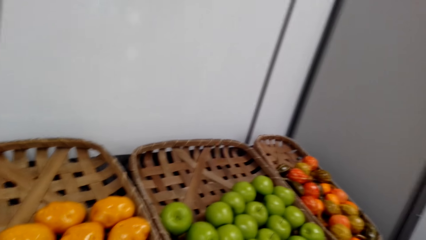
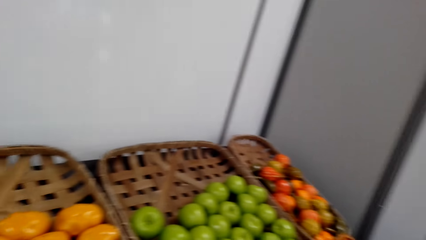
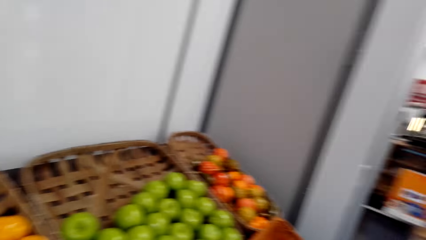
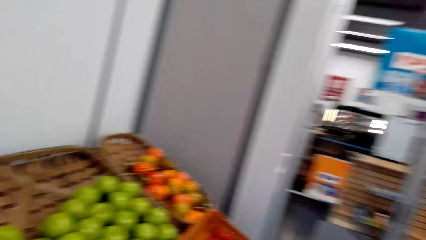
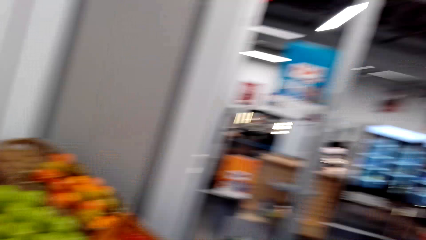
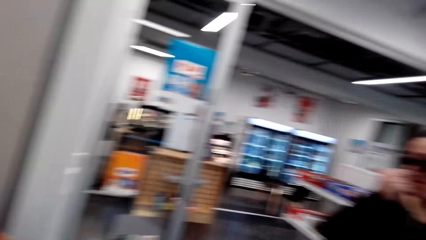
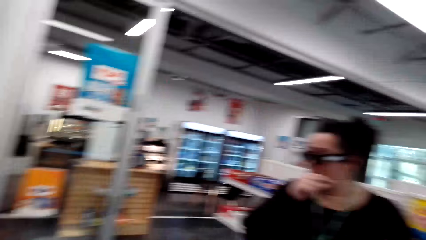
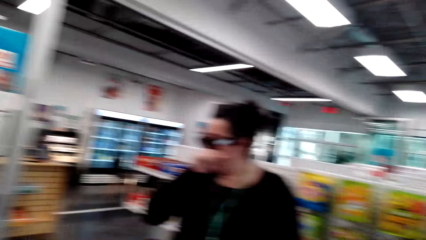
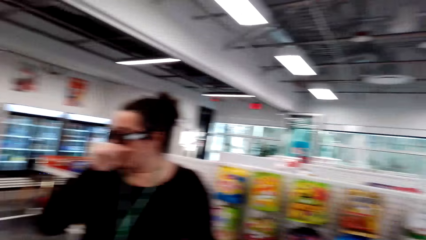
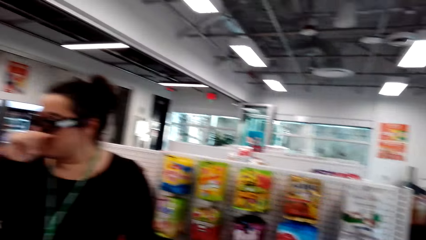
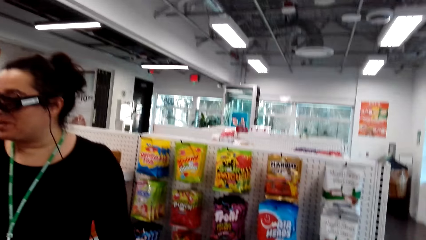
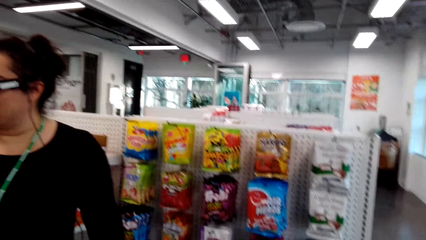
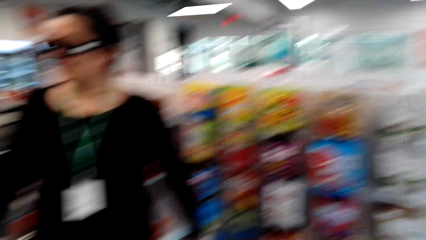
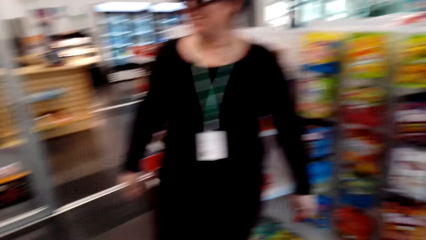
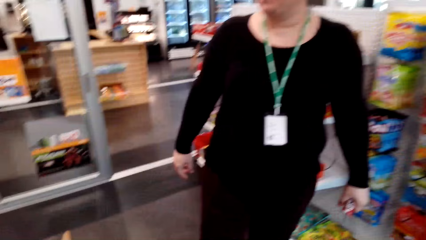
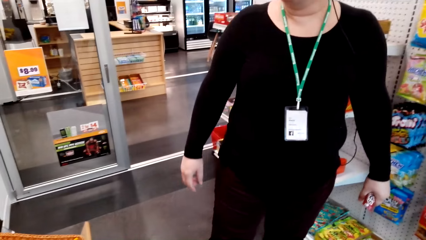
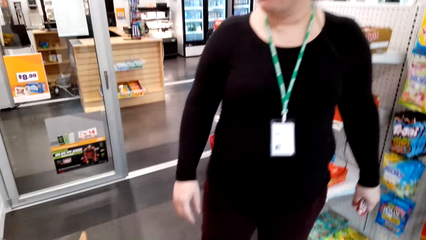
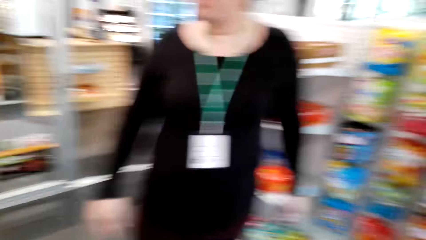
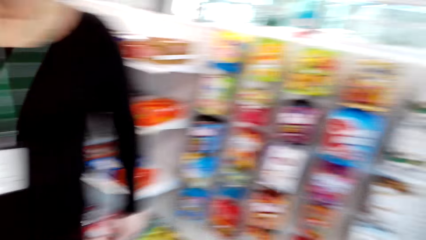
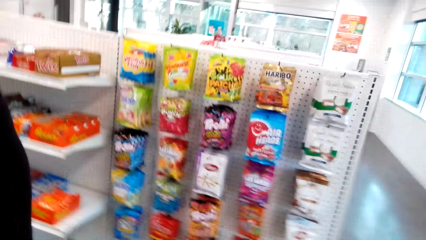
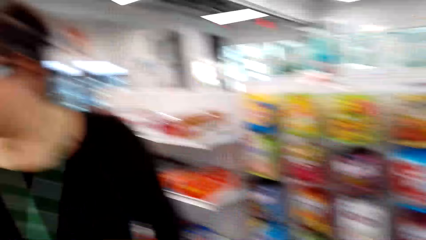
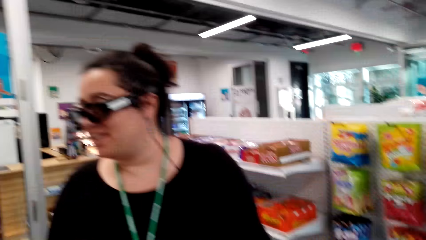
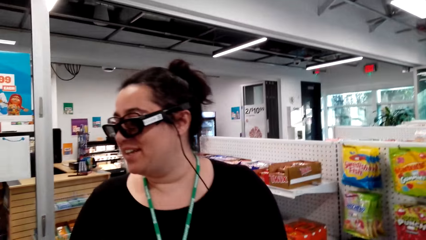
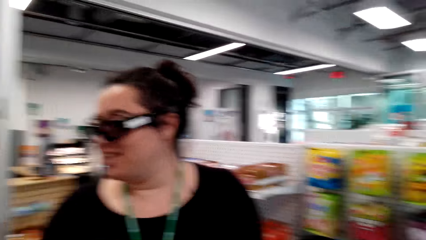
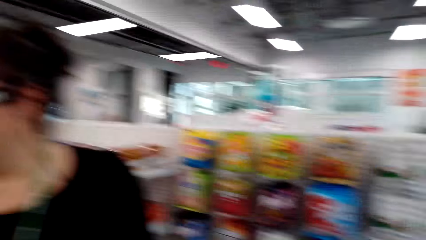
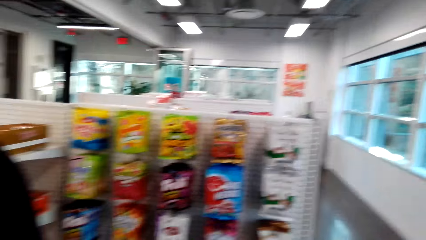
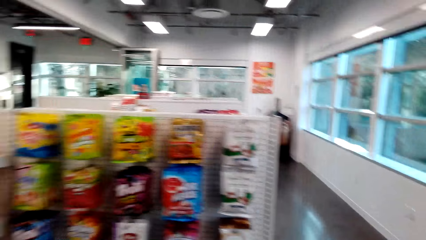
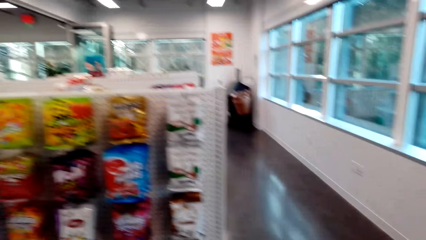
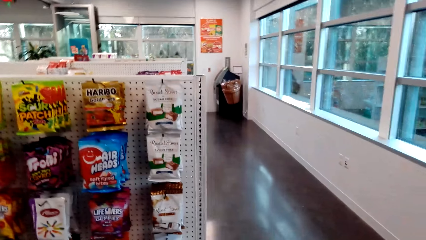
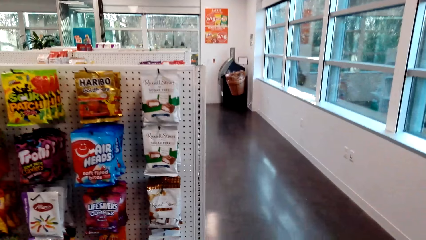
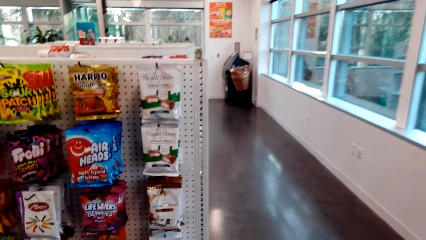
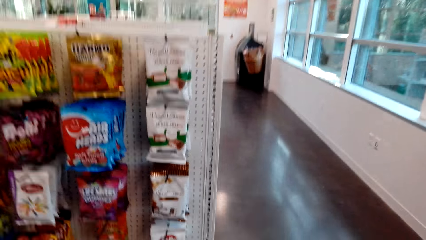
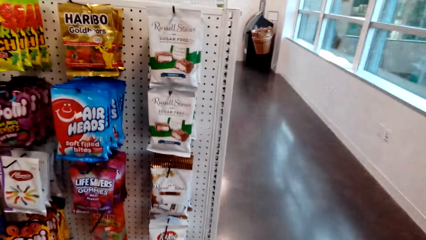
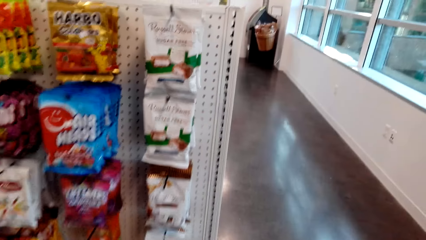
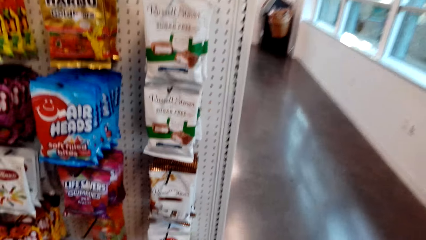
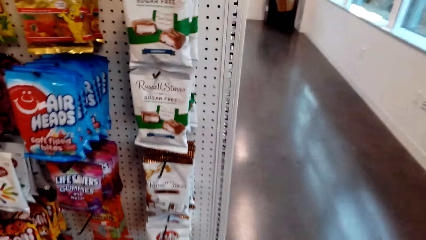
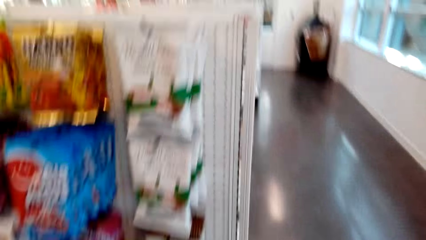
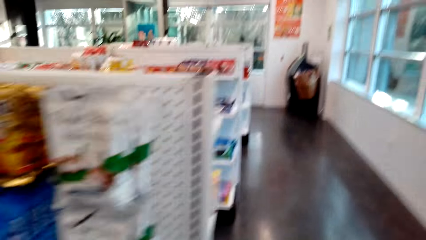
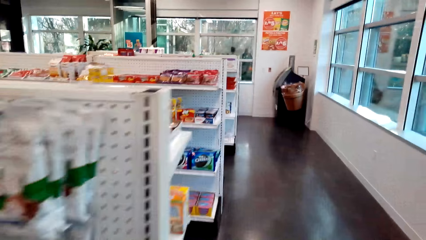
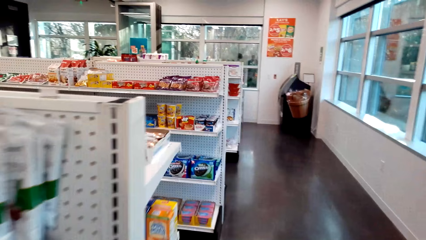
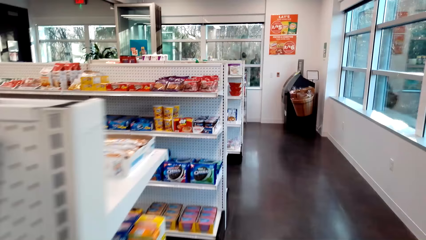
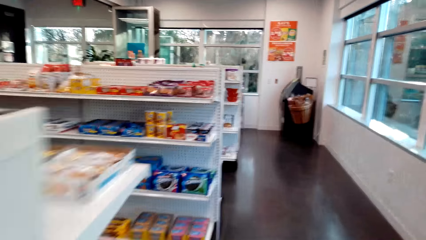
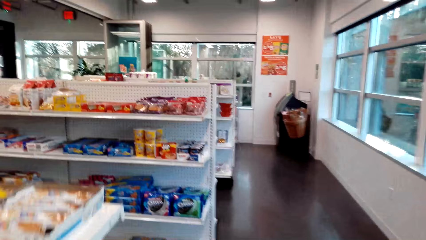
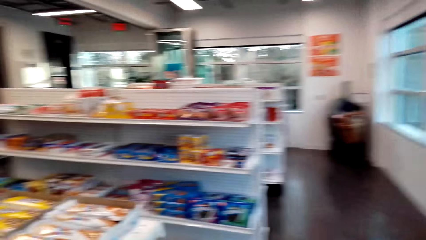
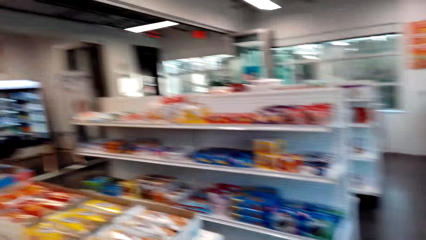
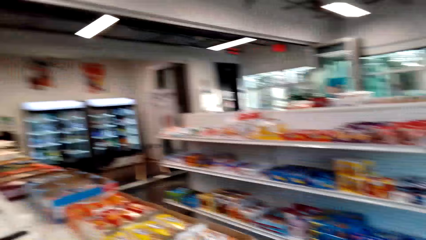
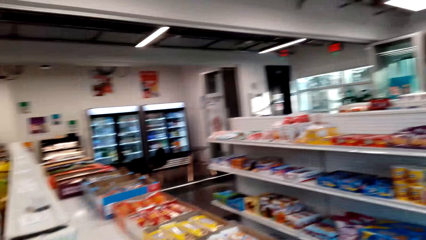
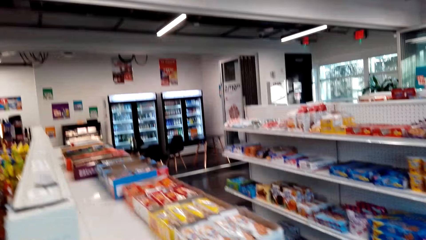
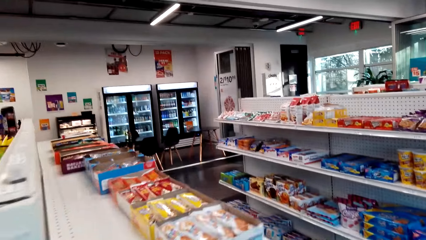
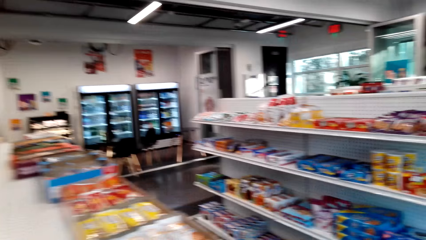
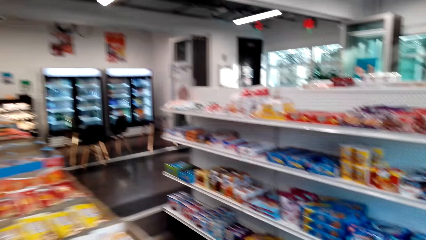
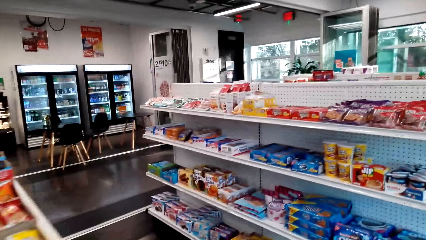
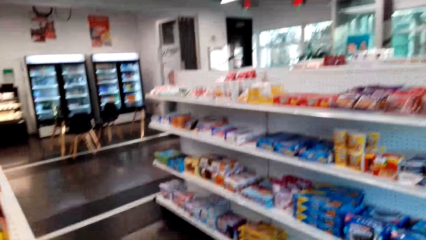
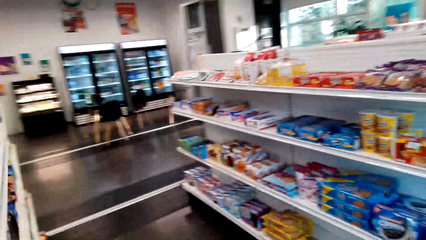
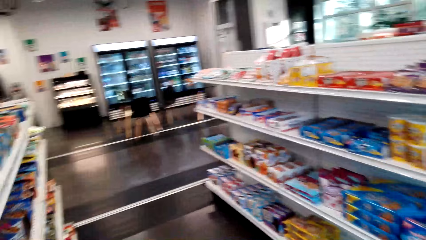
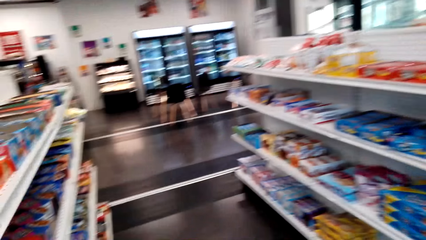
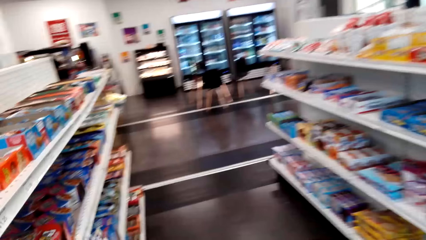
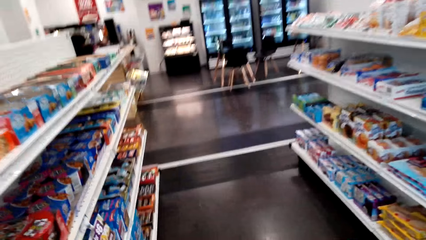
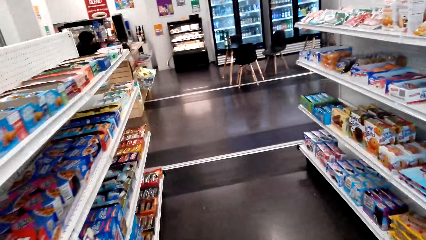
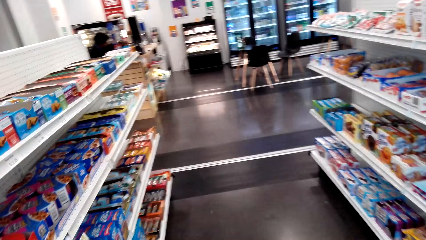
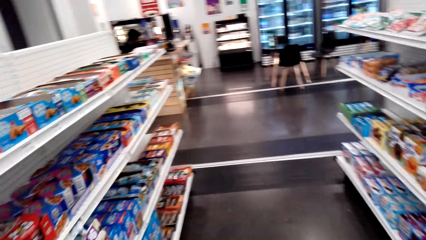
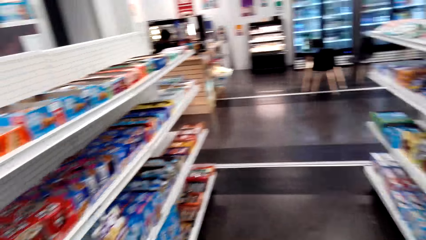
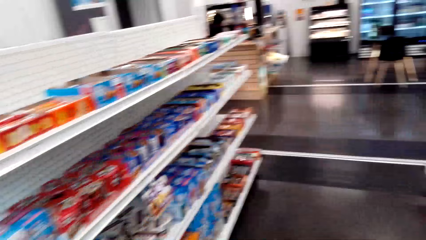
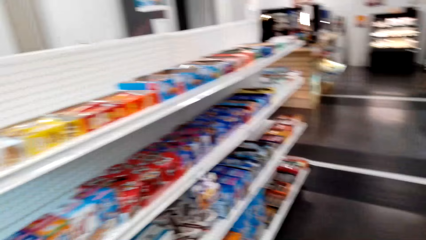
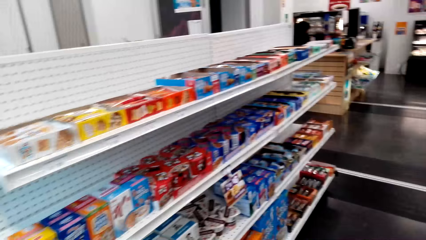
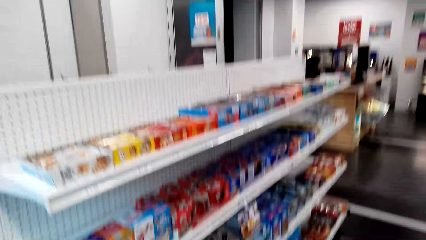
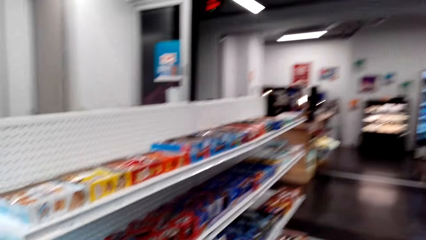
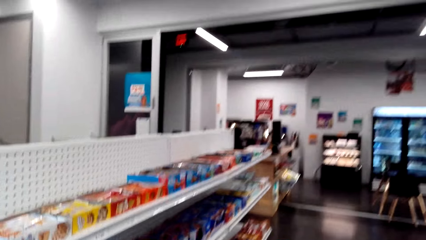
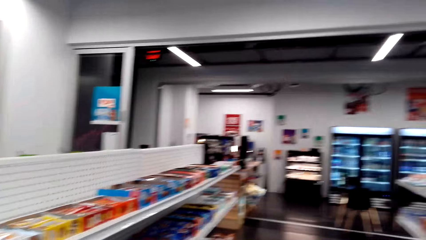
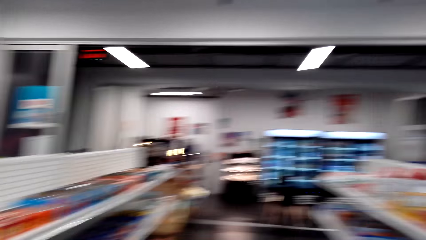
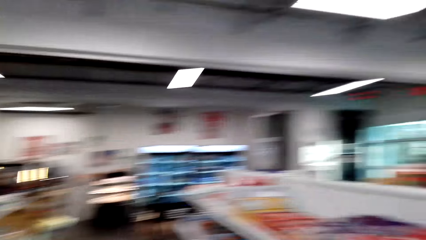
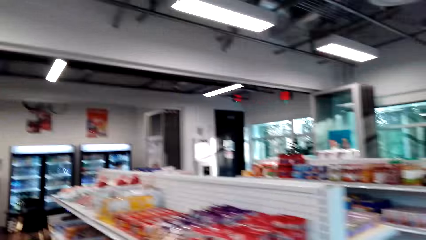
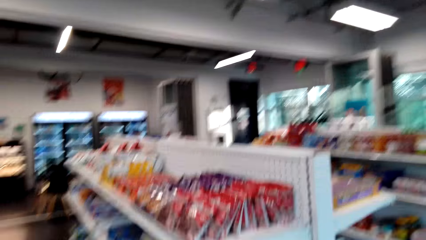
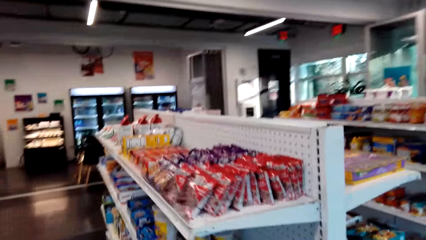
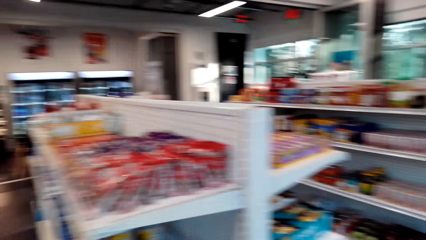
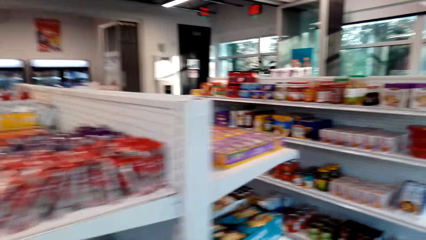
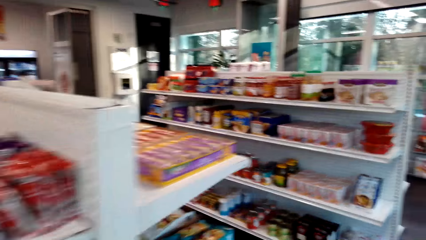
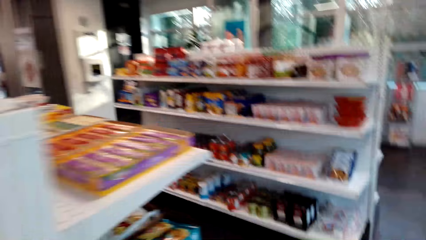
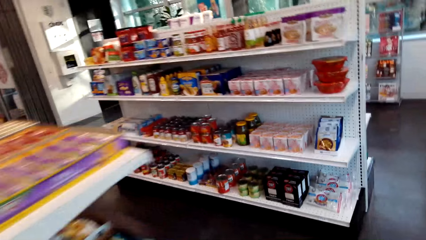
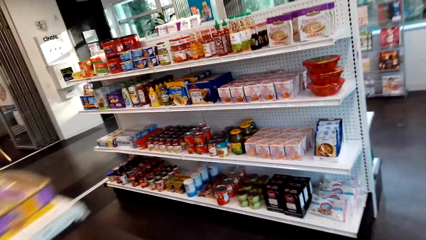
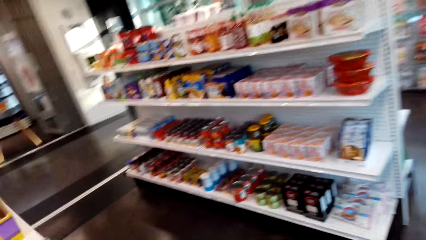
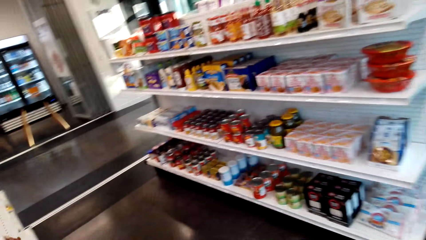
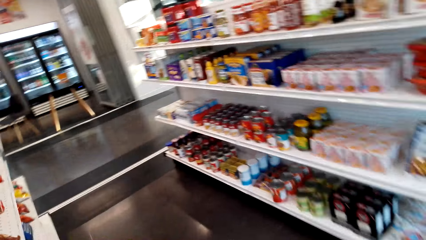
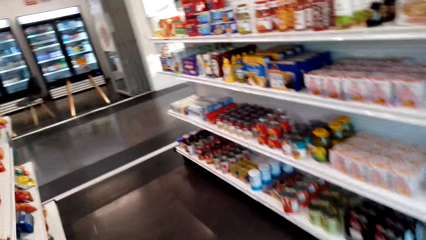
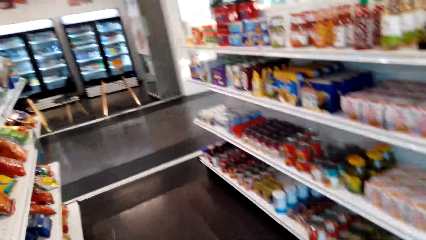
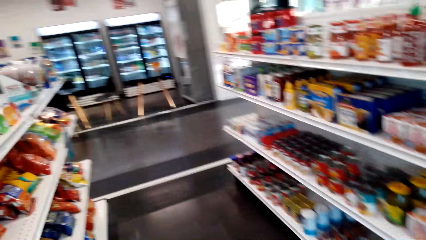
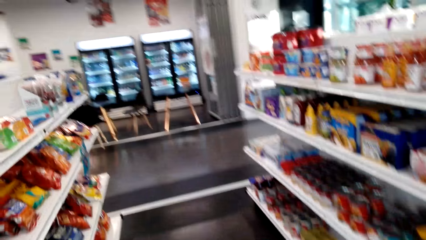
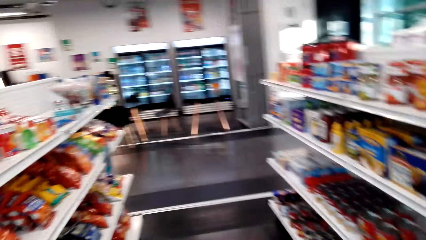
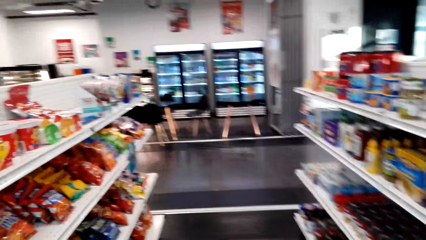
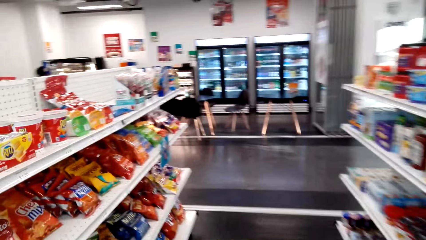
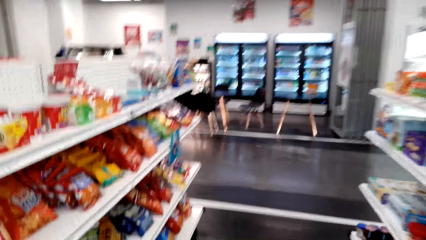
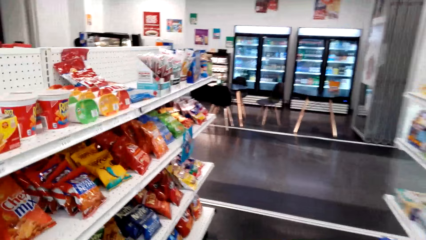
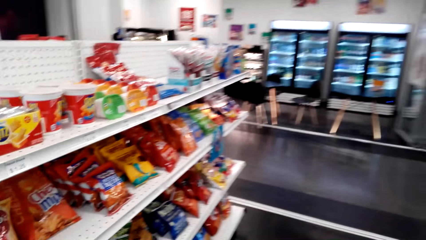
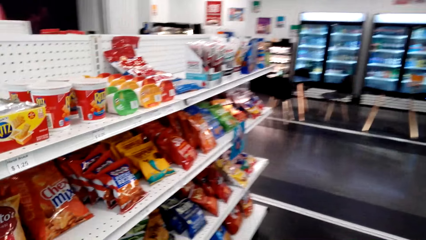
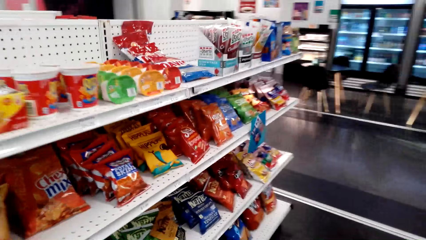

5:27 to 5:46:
The camera wearer walks around. A woman wipes her nose. The woman walks around. The camera wearer looks around. They move around the supermarket. They look at the items on the shelves. A man sits at the counter. The camera wearer looks around. They move around the supermarket.
